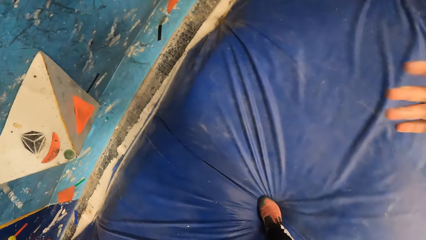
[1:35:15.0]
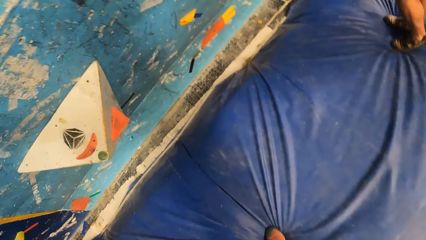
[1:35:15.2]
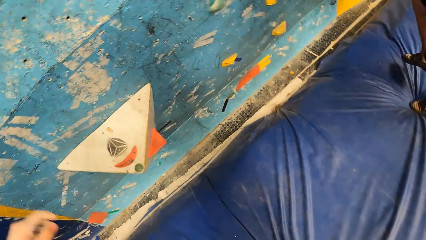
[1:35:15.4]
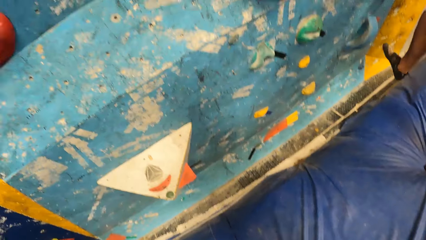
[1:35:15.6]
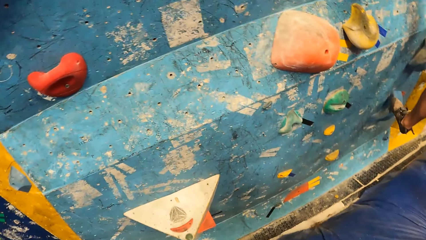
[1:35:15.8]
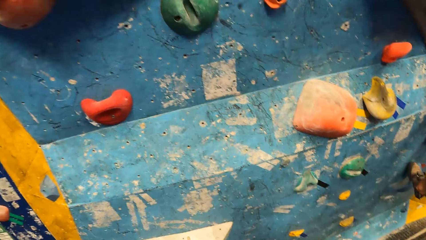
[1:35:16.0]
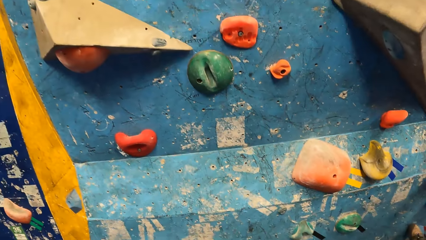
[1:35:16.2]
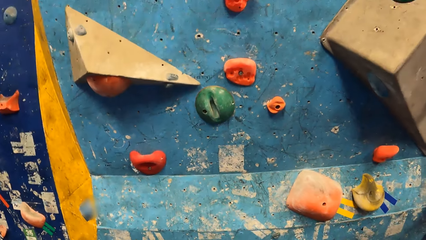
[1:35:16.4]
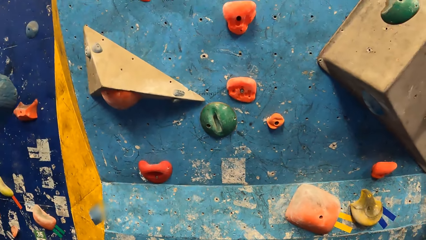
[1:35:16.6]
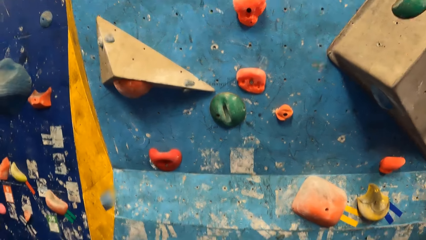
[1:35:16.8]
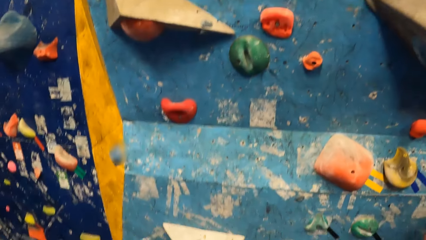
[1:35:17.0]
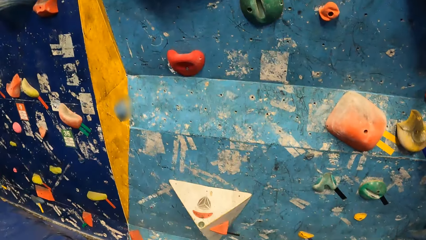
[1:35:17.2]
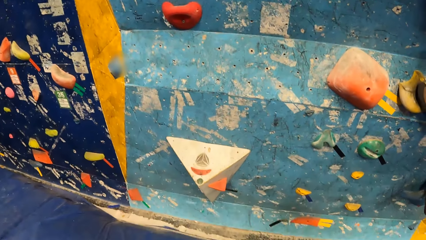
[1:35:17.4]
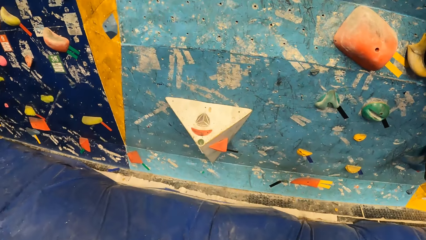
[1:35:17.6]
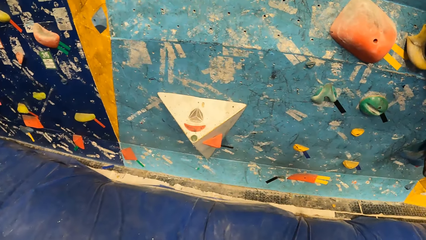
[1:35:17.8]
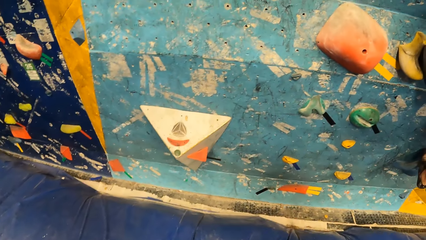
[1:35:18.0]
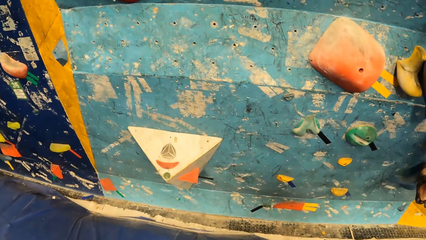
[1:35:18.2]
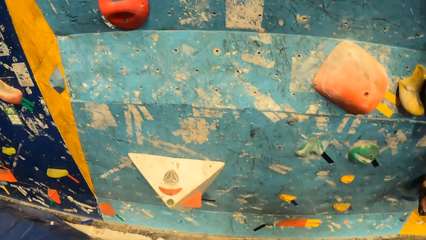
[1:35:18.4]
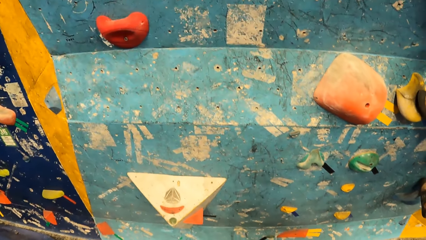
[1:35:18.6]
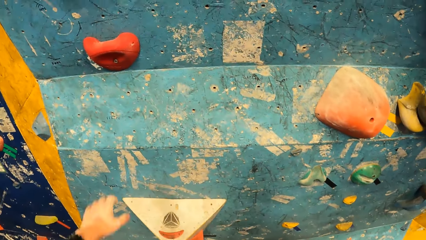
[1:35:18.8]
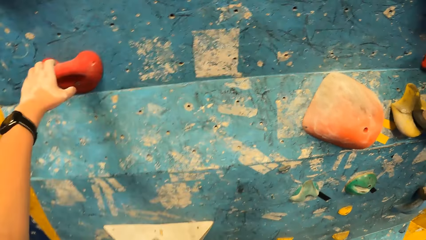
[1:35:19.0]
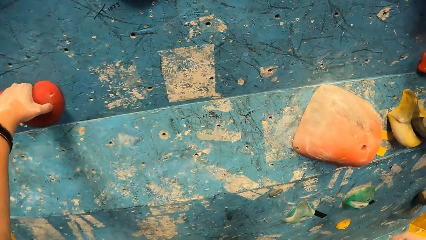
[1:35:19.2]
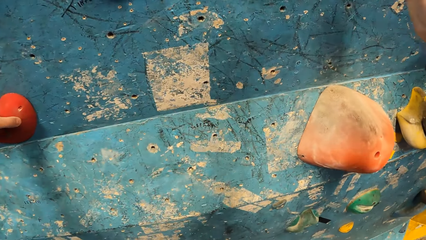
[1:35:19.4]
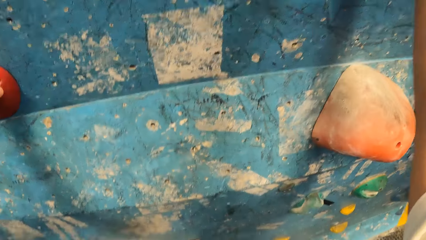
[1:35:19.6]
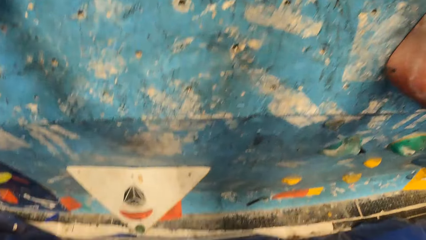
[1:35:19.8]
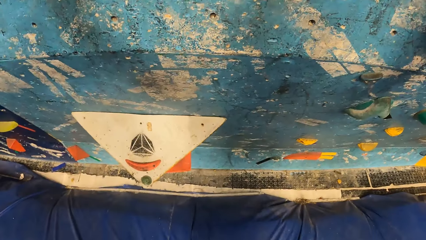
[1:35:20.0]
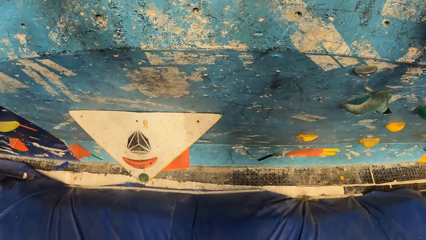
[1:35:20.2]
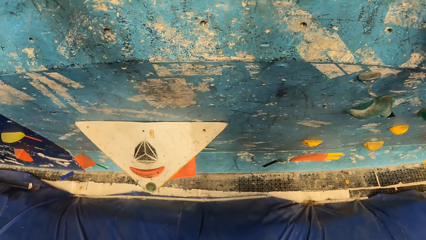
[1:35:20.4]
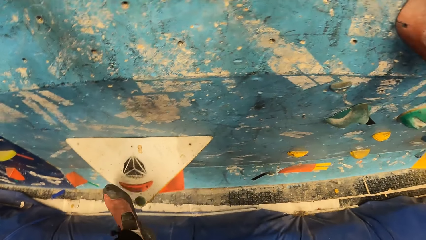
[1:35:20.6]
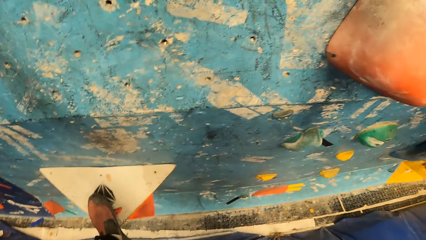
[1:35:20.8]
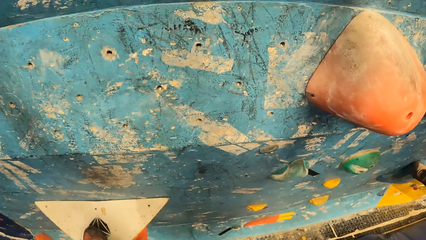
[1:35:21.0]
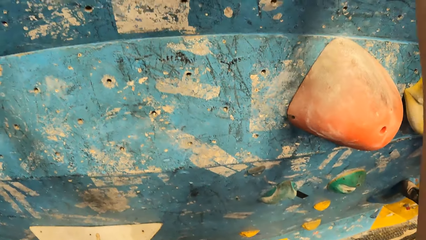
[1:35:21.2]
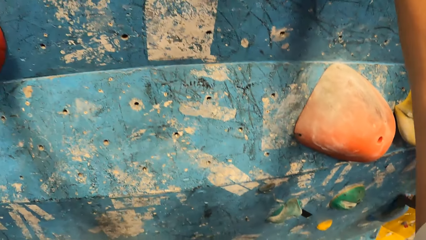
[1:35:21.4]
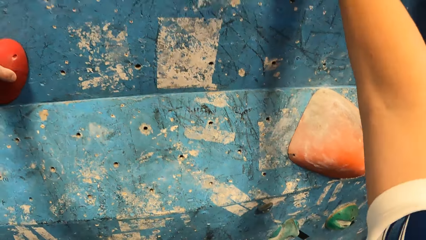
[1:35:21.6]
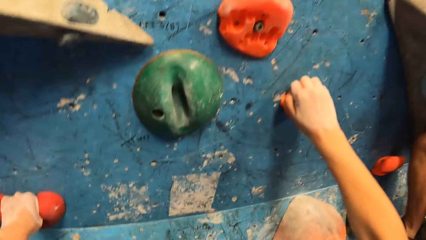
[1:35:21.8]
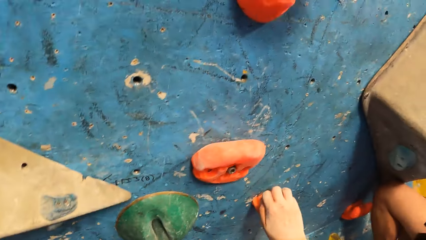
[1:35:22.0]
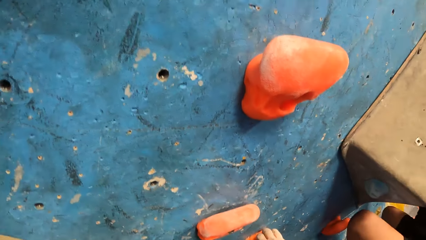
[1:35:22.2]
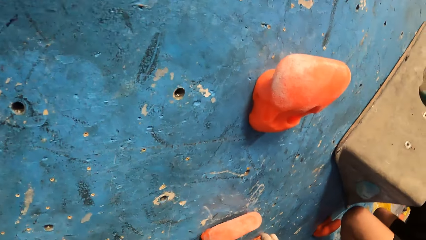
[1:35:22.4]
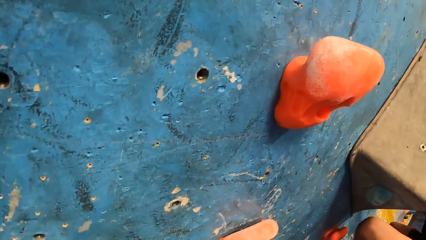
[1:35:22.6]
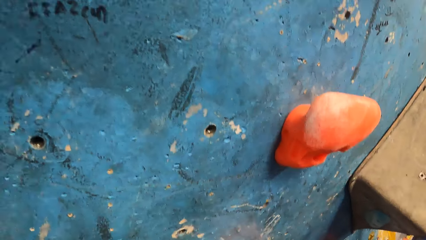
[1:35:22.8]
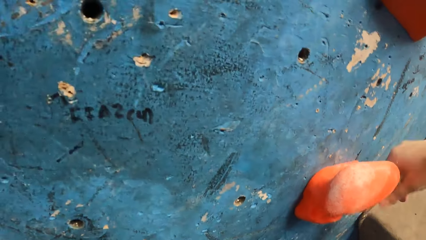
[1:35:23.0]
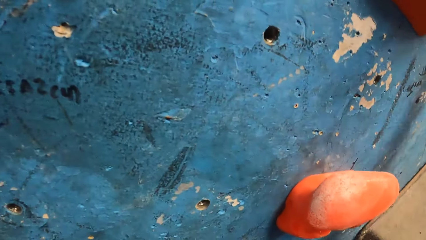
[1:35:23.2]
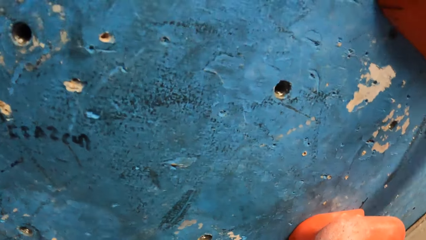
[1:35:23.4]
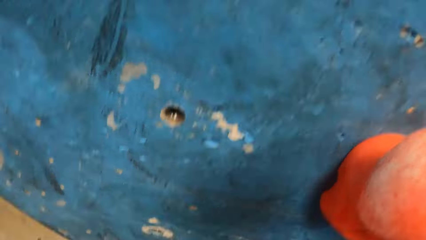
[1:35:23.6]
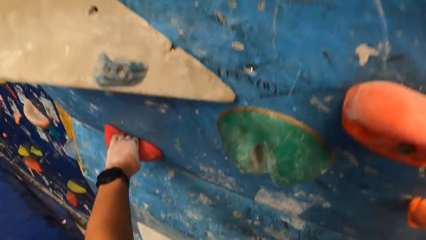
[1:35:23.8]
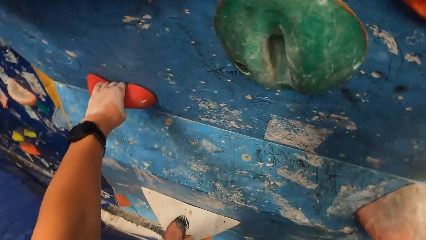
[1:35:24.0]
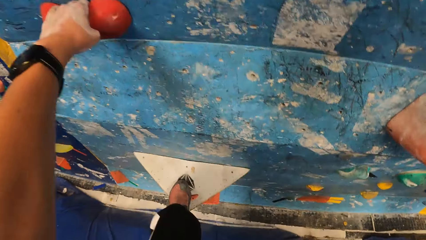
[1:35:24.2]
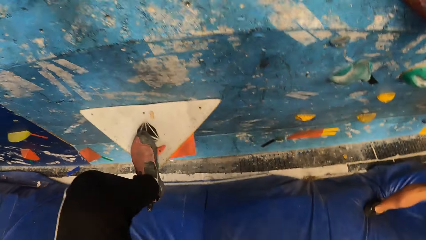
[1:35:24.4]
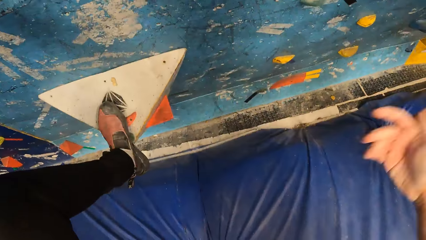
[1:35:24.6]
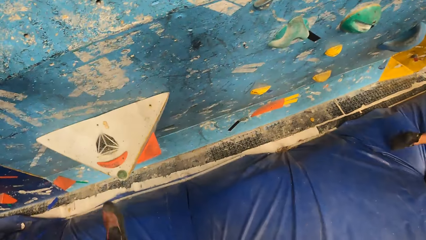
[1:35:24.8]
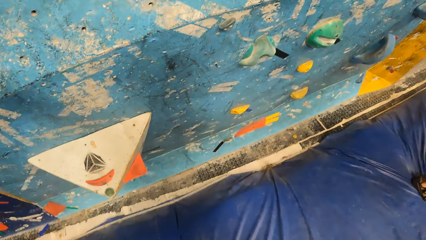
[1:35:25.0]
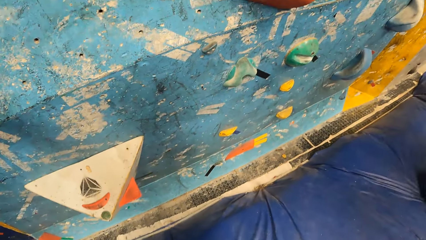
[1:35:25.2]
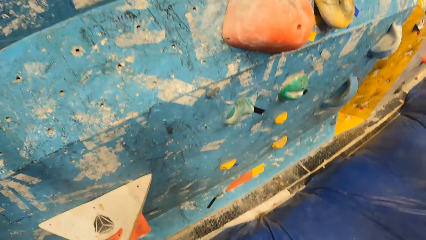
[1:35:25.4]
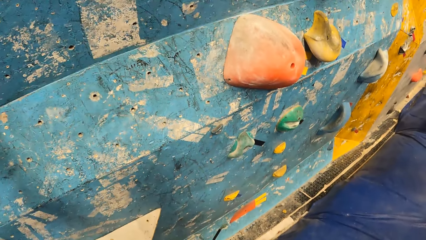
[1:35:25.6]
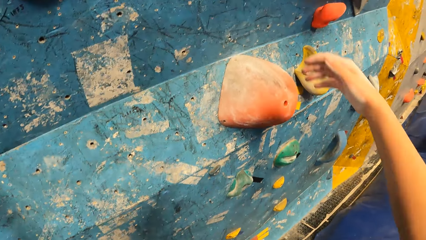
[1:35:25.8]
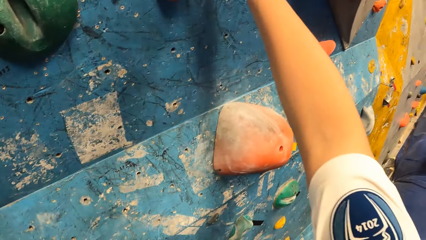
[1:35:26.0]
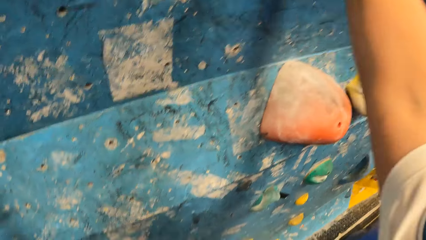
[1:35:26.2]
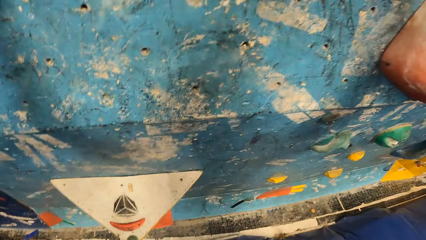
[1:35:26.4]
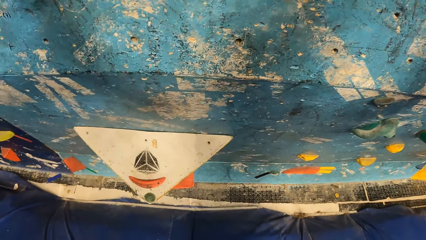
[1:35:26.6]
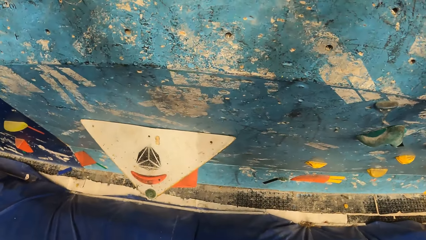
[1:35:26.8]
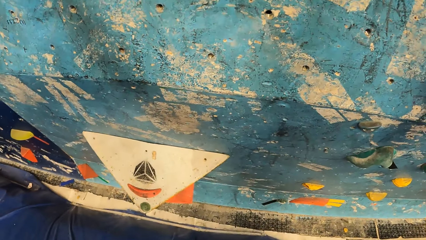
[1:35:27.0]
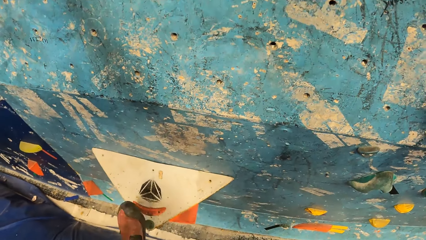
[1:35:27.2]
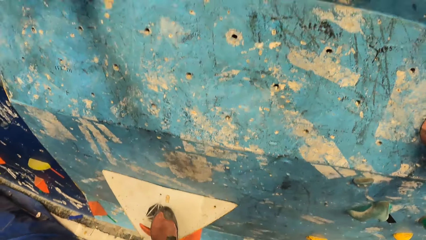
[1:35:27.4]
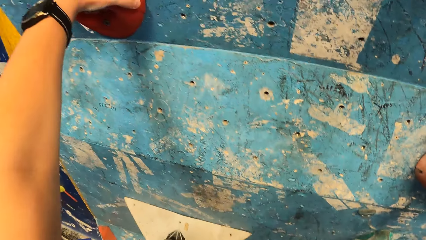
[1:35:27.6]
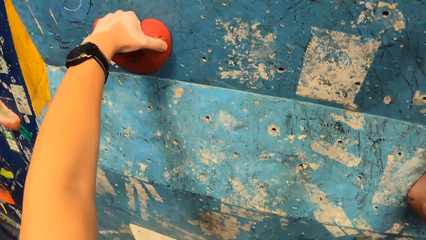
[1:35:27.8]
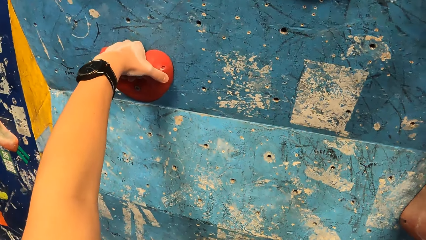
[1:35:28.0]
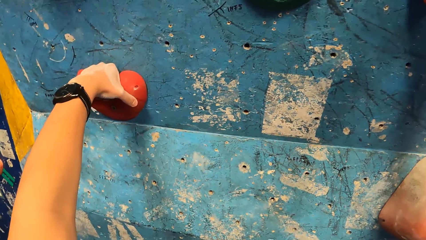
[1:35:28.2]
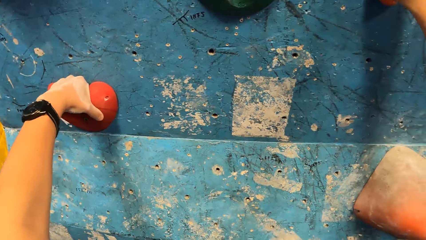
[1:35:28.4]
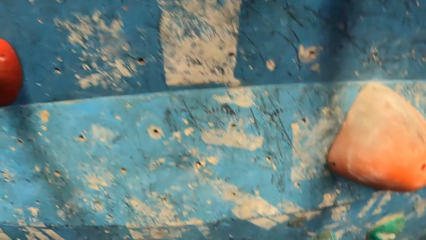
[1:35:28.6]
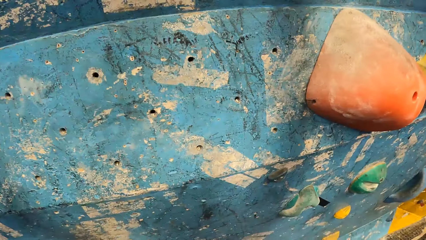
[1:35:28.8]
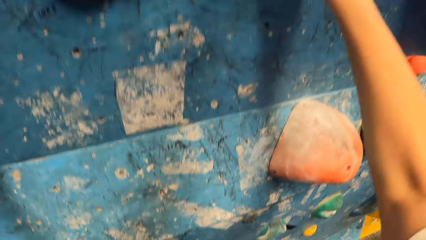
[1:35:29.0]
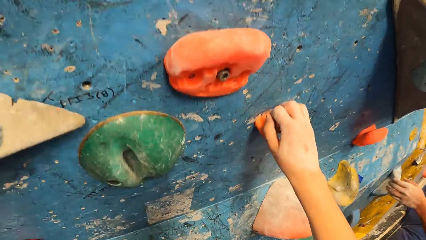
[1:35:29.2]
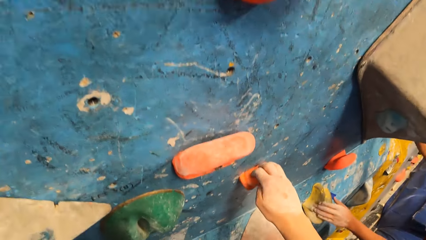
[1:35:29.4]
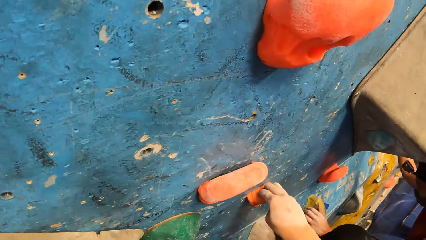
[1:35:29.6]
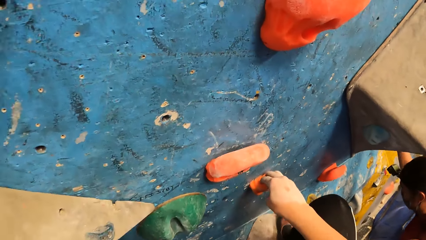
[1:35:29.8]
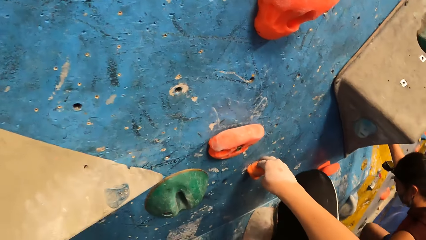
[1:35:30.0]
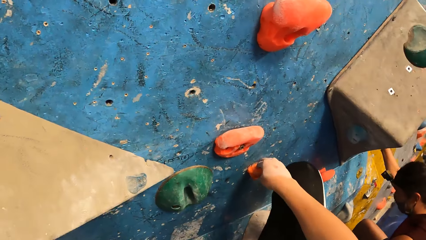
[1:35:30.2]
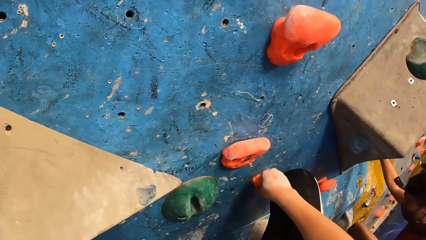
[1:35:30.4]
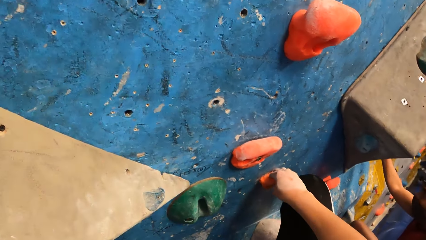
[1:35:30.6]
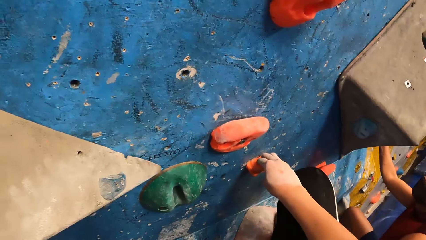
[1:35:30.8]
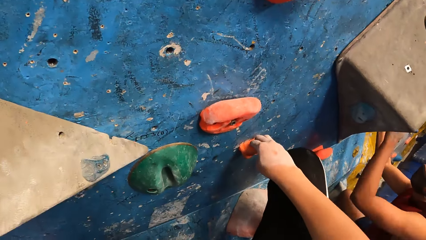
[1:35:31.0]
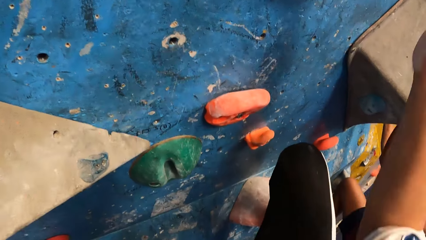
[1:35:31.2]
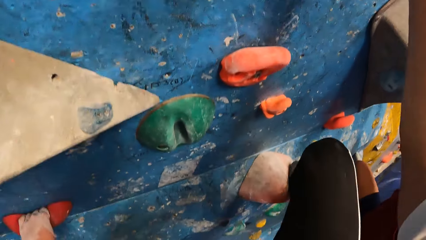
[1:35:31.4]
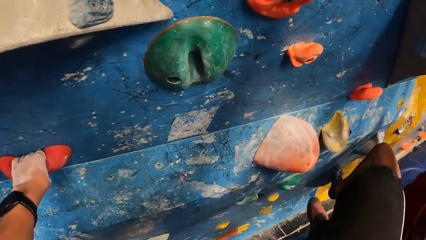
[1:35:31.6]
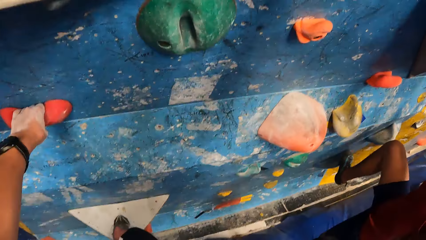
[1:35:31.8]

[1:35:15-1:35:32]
The camera wearer shakes hands. They look at the wall. They hold a wall grip. They climb the climbing stones on the wall. They look down. They step on the wall grip. They step down. They jump down from the climbing stones on the wall. They touch the wall. They climb the climbing stones on the wall. They look at the wall grip. They hold the wall grip with the left hand.
